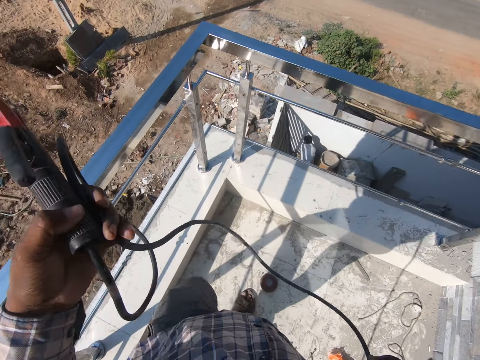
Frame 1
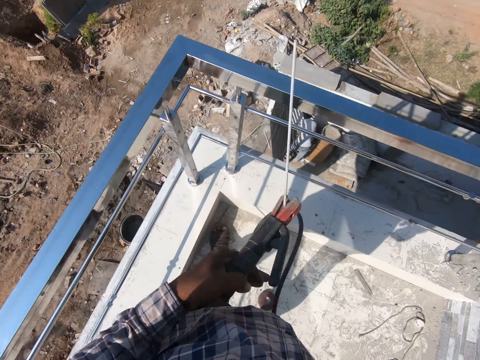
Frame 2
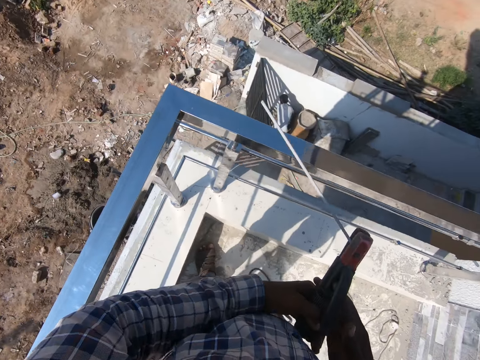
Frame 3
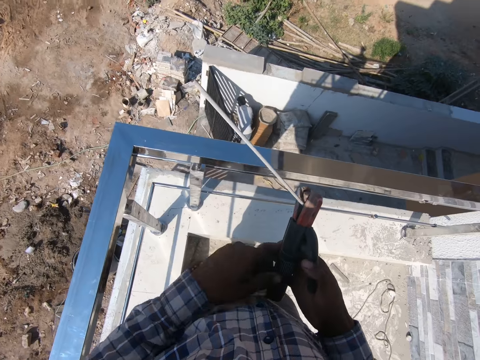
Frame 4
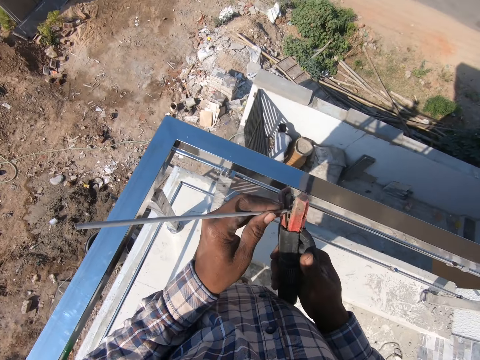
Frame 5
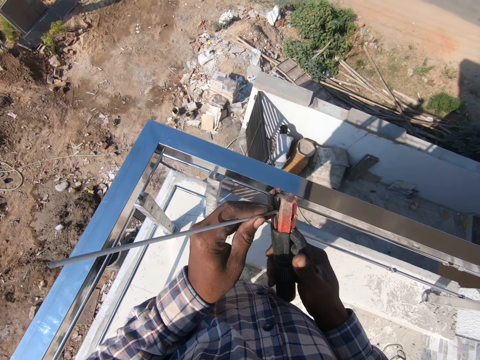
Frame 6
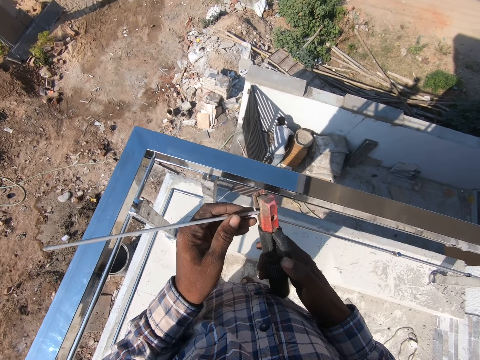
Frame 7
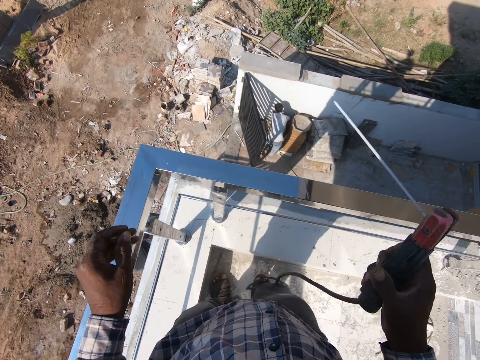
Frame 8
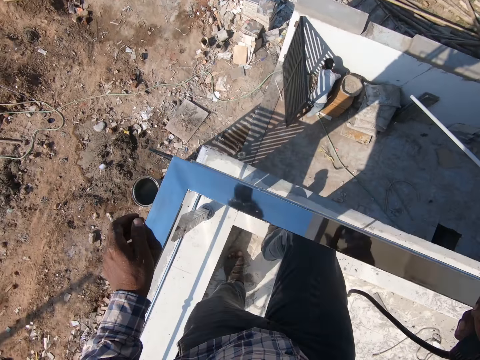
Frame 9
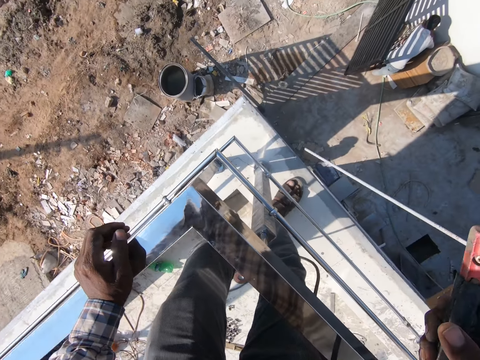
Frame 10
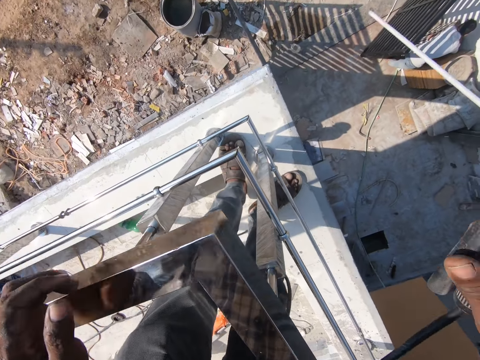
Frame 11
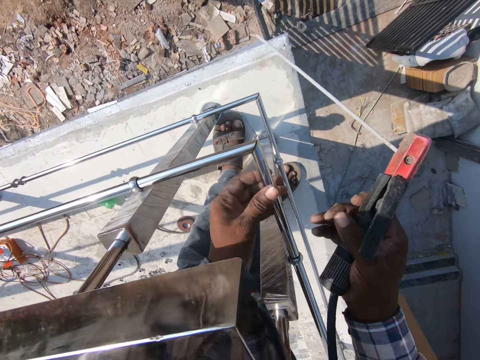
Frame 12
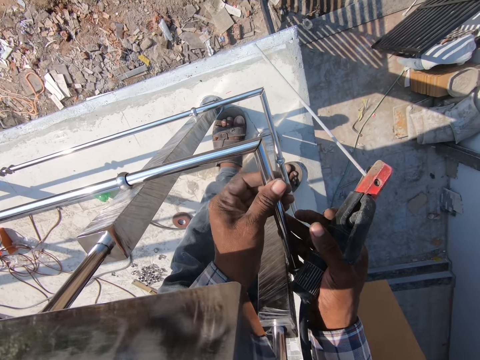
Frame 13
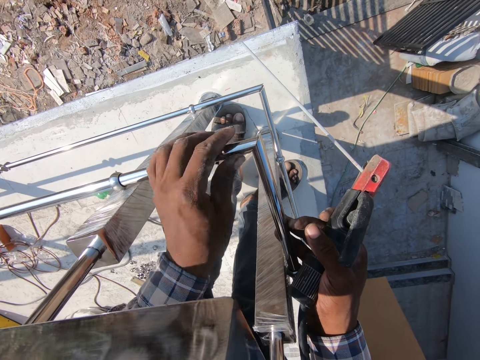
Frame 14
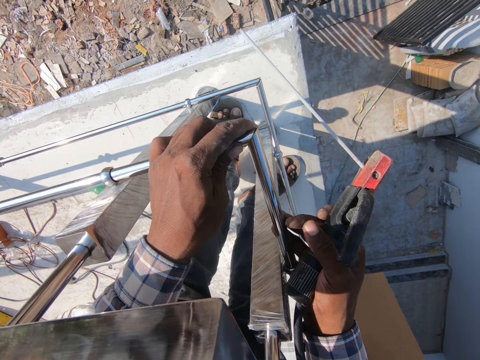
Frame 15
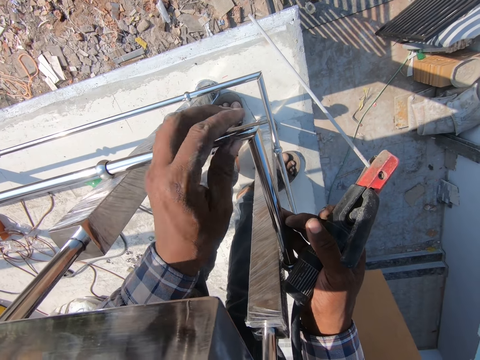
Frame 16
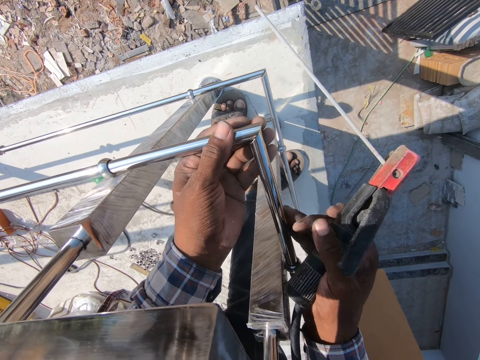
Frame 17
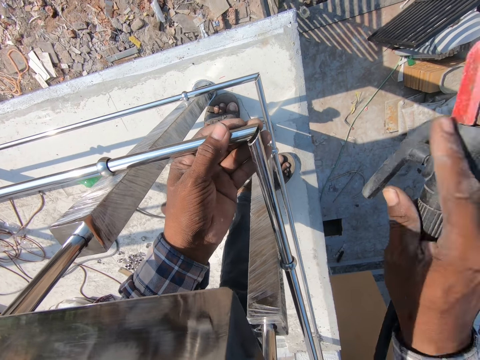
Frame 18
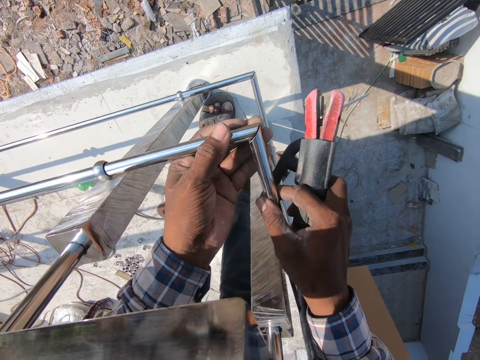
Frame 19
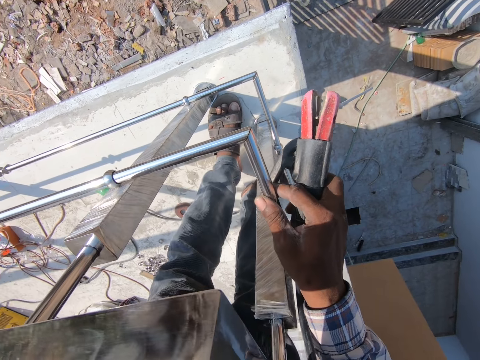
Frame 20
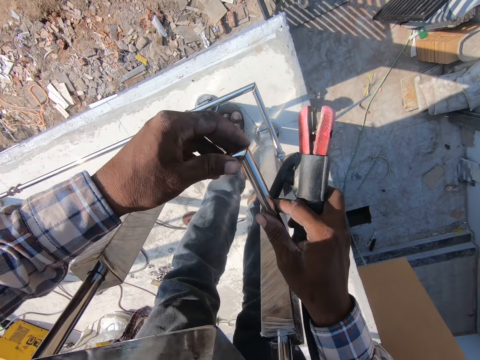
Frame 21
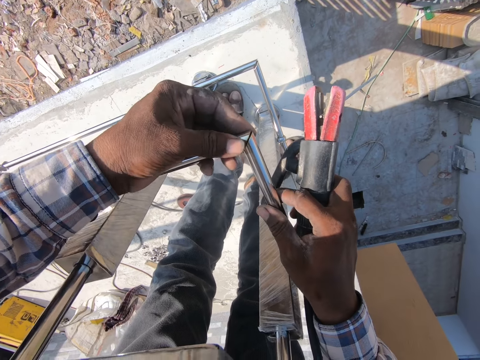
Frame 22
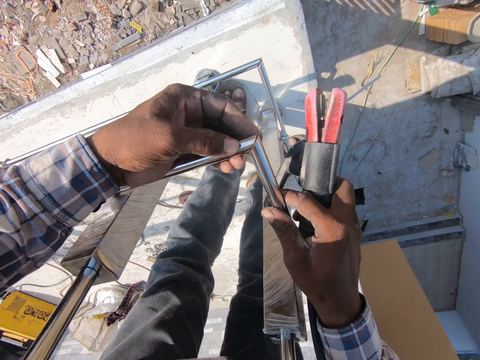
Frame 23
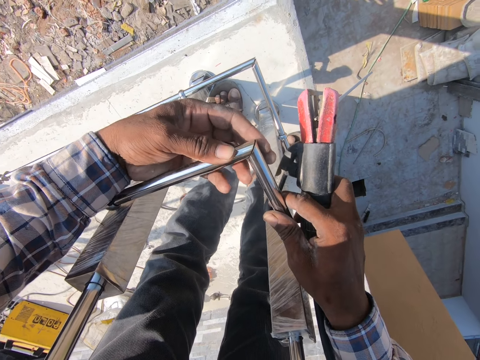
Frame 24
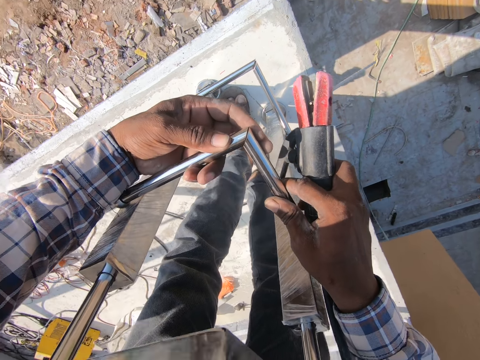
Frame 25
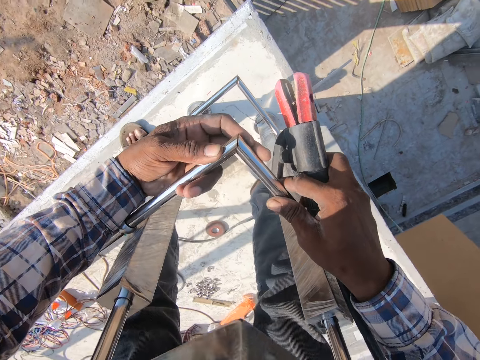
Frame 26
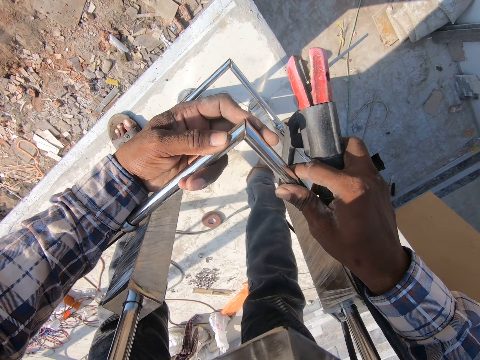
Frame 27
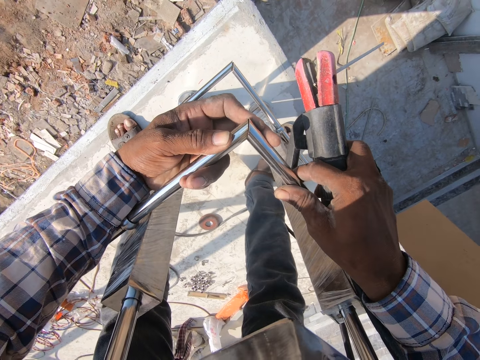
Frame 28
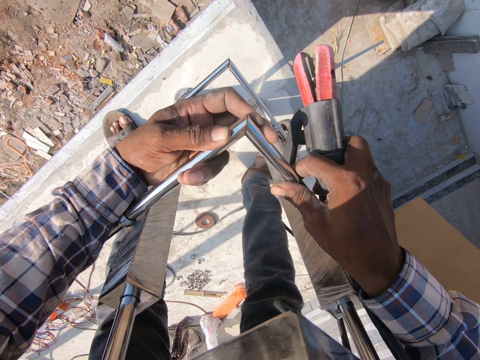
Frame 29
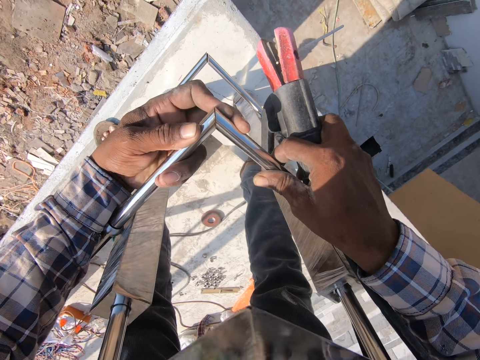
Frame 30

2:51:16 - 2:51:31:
The camera wearer fixes the electrode on the electrode holder. They adjust the metal rods.

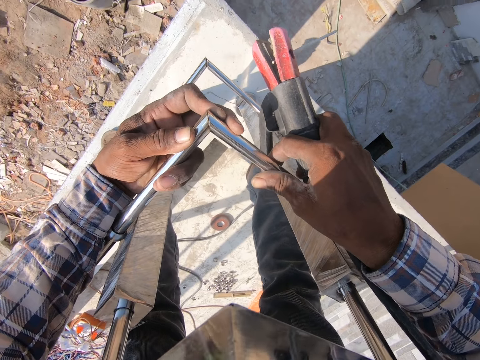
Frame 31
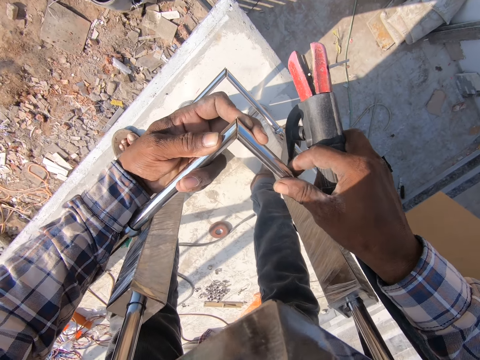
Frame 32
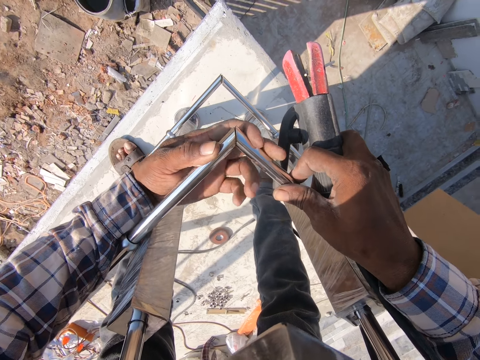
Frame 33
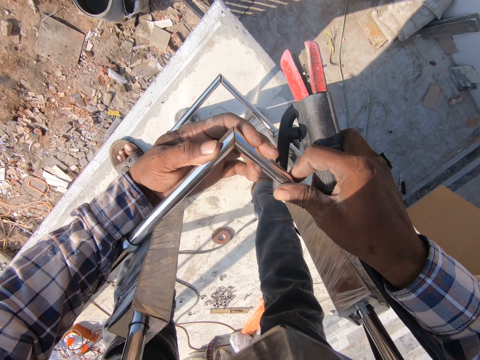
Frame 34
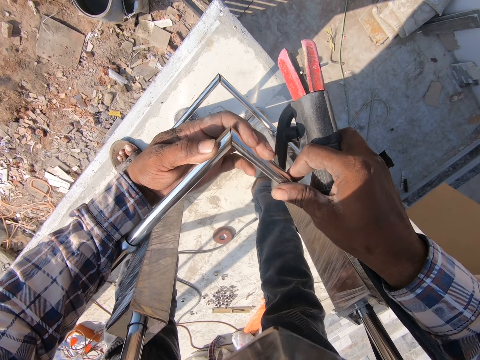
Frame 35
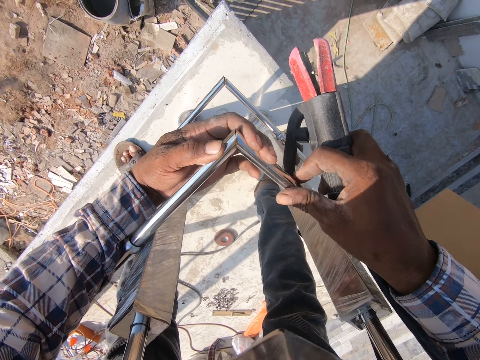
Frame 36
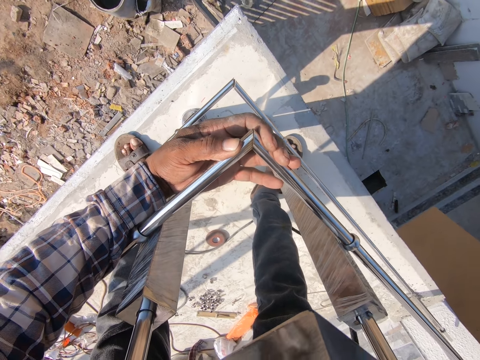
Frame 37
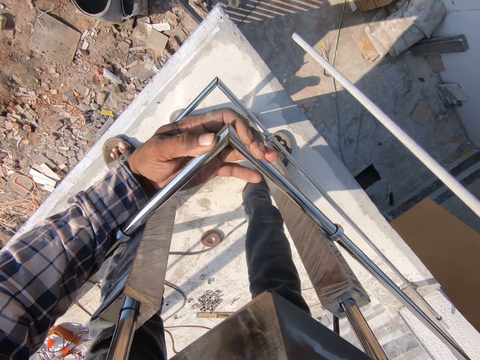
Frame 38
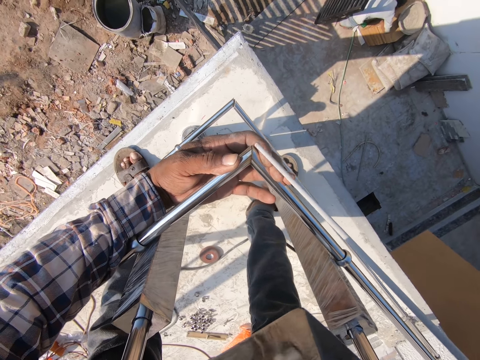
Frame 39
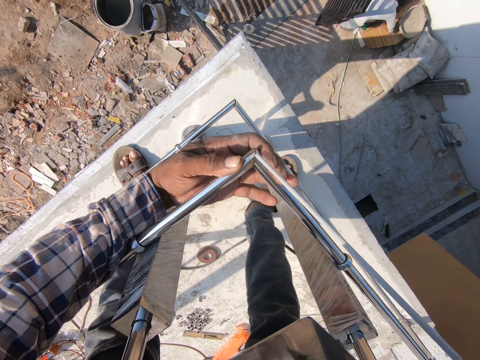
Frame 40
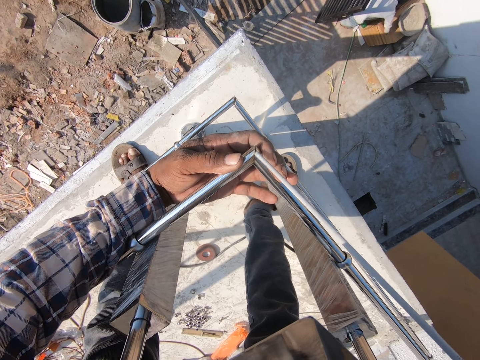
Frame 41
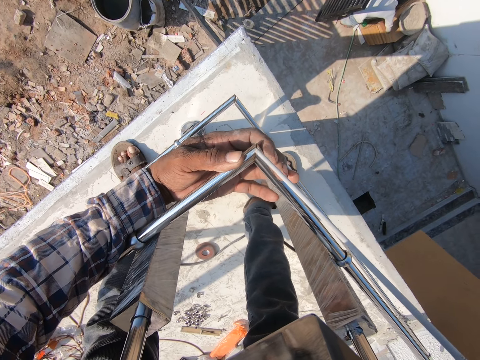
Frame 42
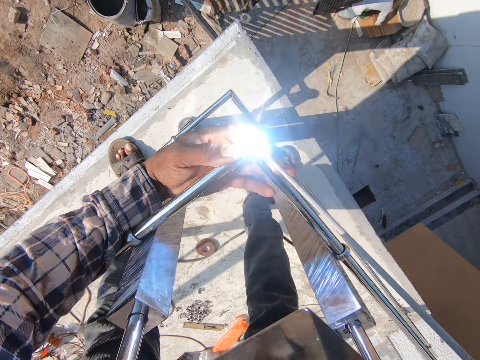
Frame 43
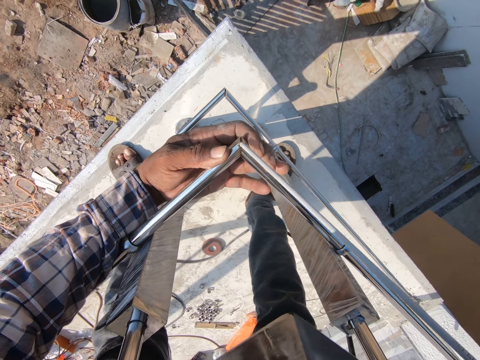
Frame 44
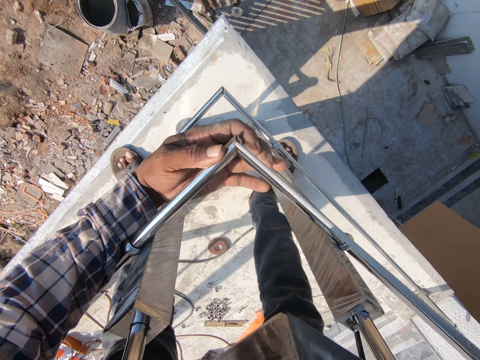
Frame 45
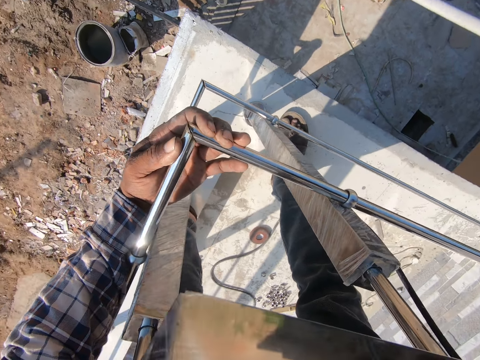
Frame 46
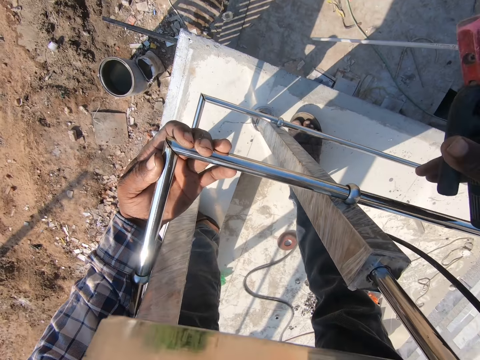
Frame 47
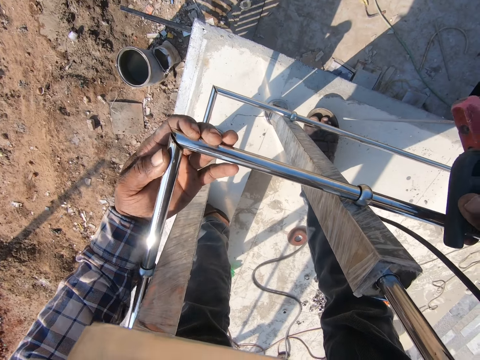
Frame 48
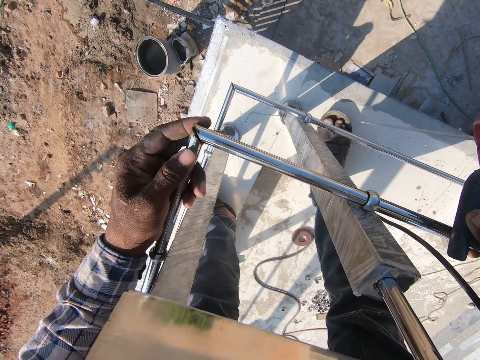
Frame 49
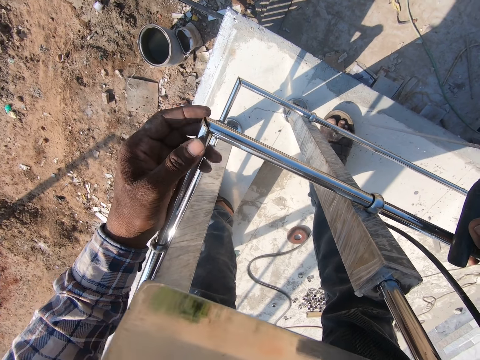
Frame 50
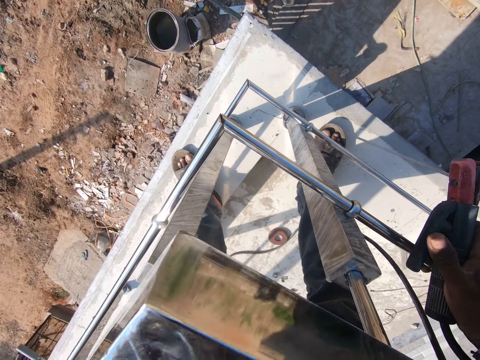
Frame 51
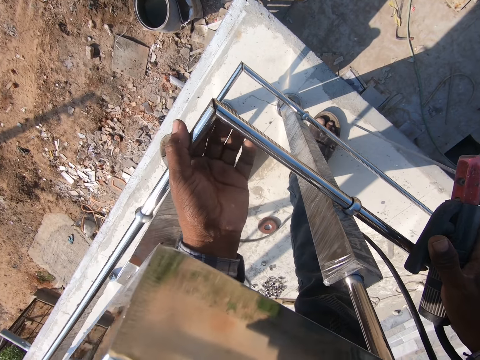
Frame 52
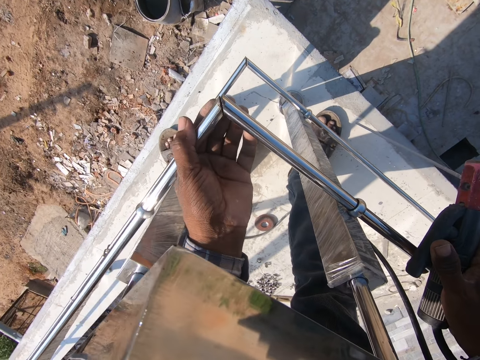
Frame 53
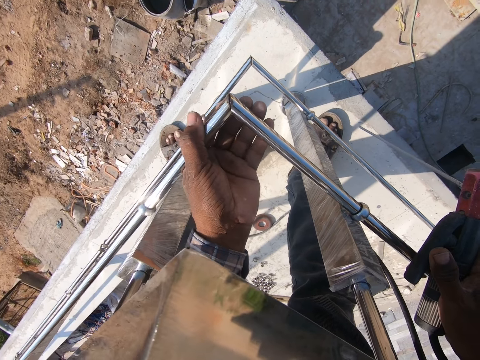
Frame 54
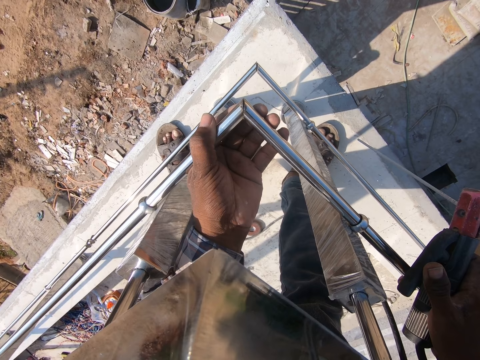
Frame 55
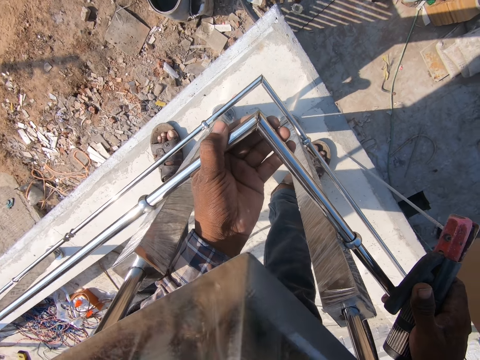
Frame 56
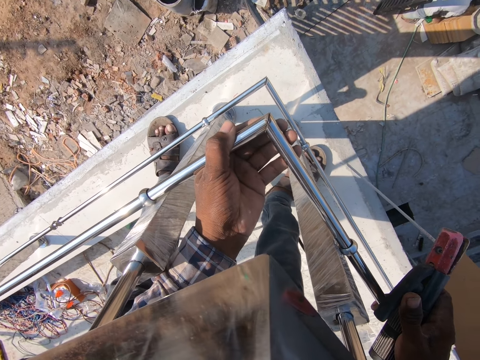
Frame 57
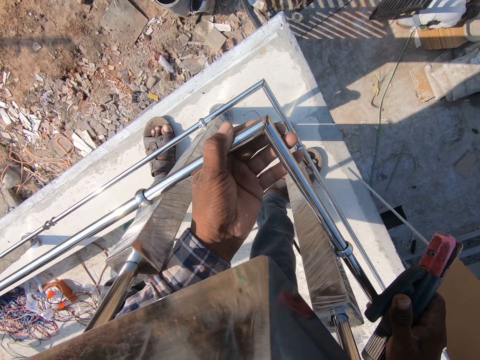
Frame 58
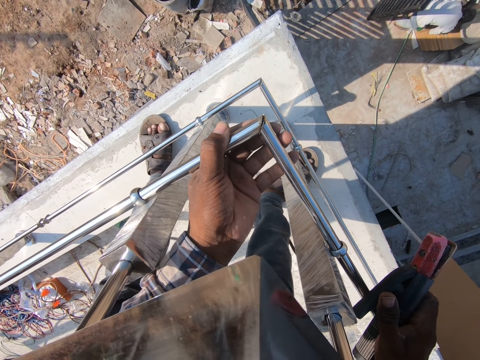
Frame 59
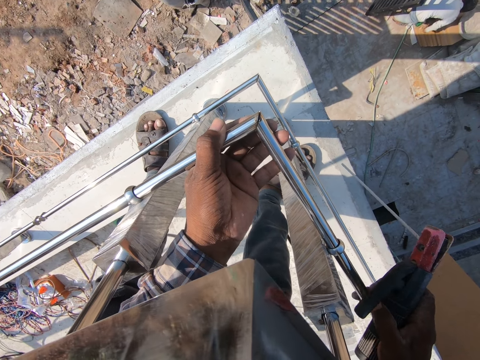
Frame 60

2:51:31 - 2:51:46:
The camera wearer puts the metal together. They weld the metal rod. They adjust the metal rods. A person squats.
